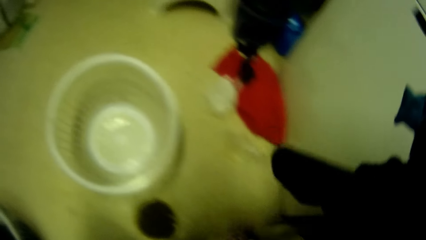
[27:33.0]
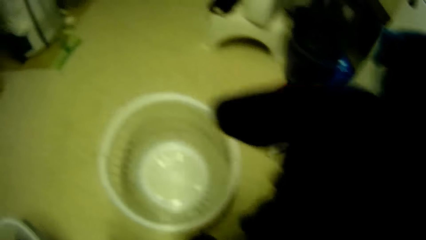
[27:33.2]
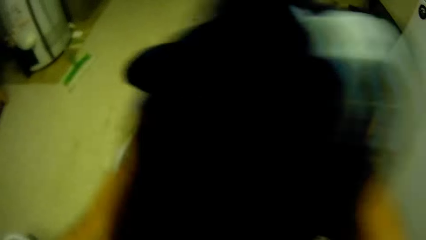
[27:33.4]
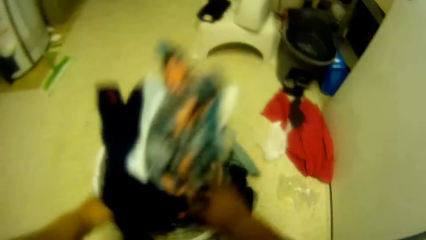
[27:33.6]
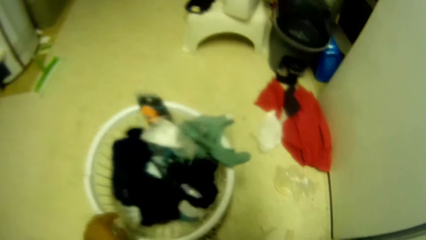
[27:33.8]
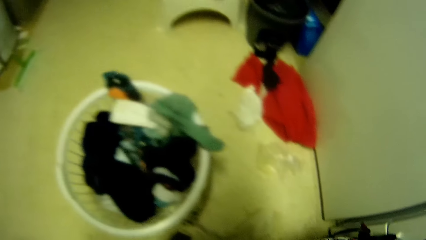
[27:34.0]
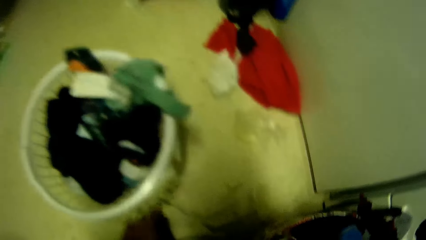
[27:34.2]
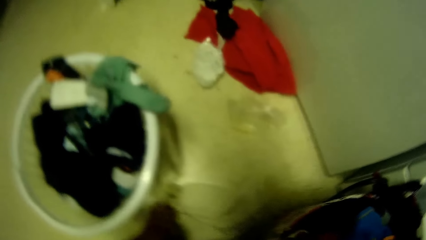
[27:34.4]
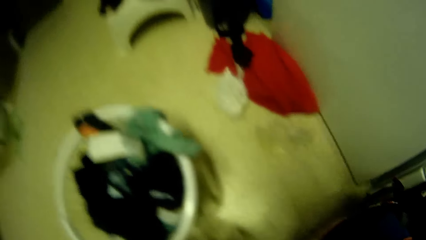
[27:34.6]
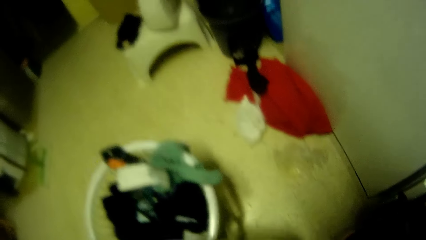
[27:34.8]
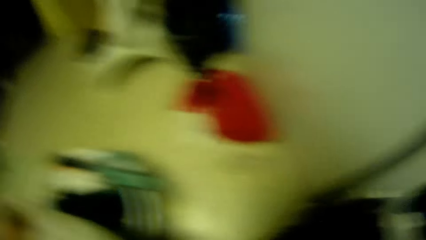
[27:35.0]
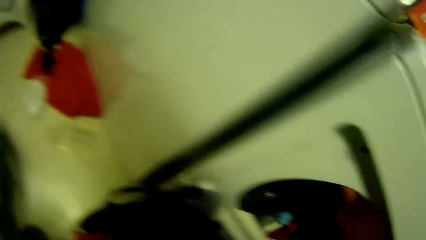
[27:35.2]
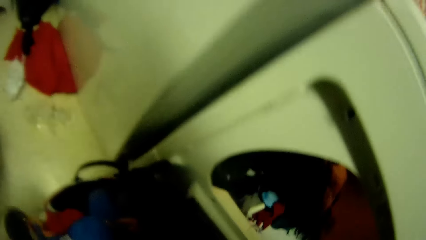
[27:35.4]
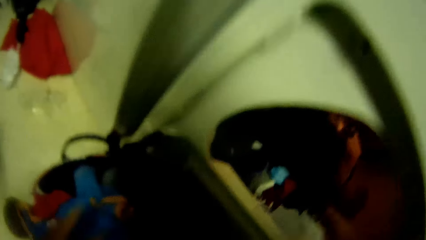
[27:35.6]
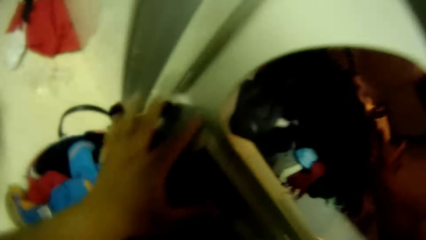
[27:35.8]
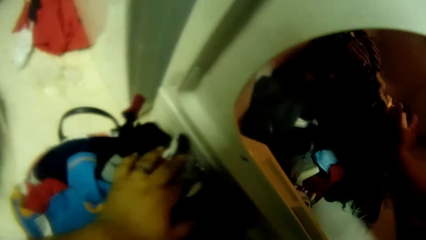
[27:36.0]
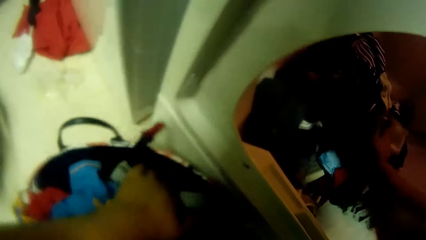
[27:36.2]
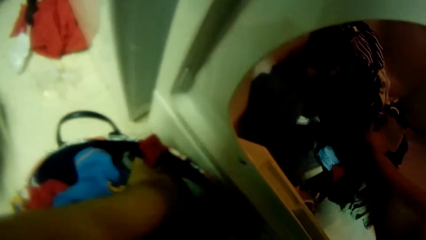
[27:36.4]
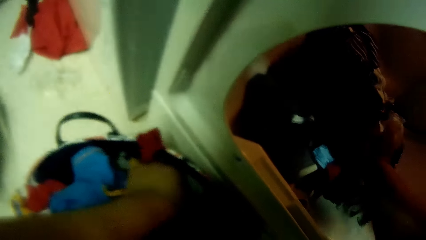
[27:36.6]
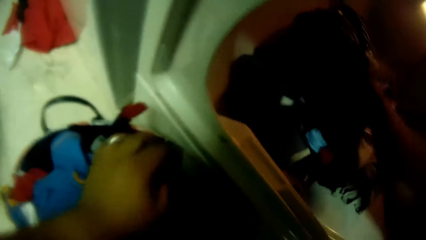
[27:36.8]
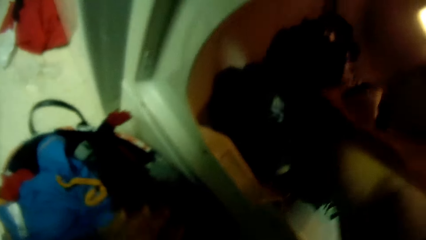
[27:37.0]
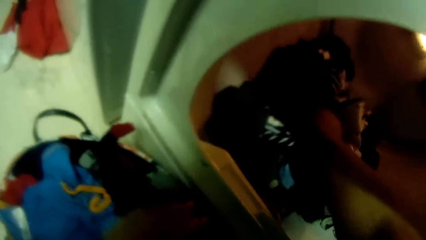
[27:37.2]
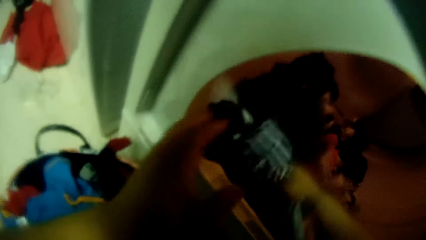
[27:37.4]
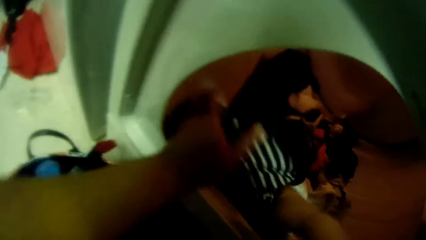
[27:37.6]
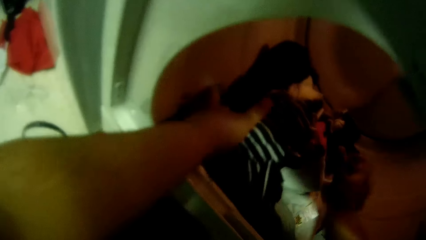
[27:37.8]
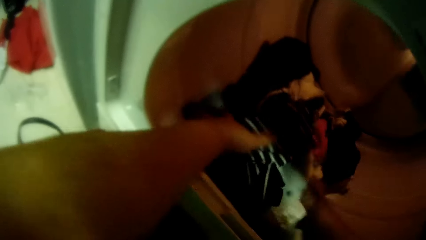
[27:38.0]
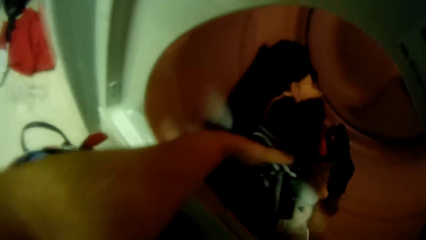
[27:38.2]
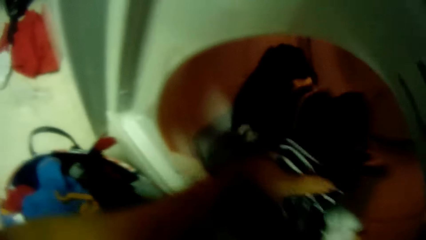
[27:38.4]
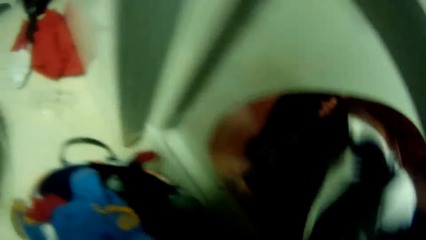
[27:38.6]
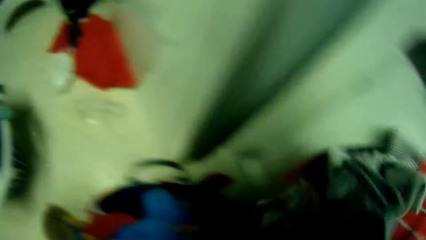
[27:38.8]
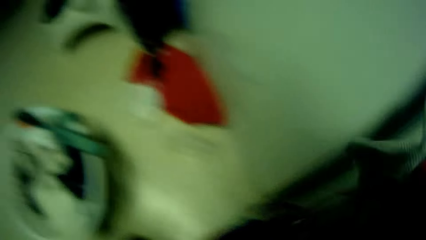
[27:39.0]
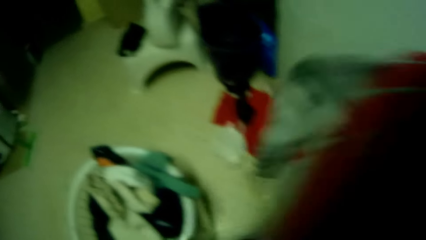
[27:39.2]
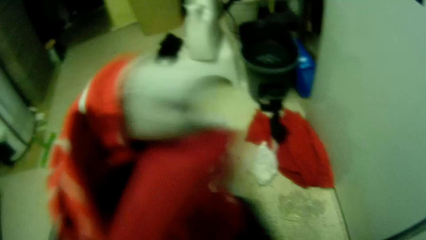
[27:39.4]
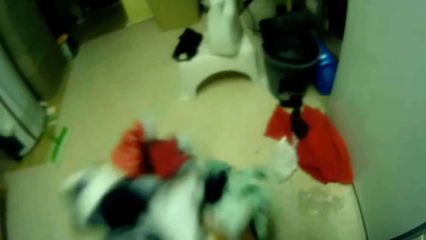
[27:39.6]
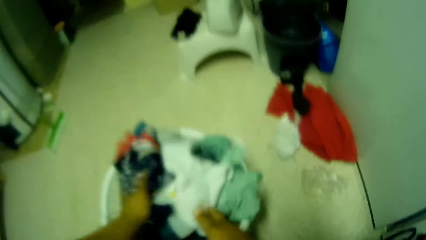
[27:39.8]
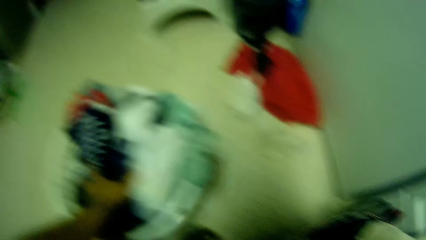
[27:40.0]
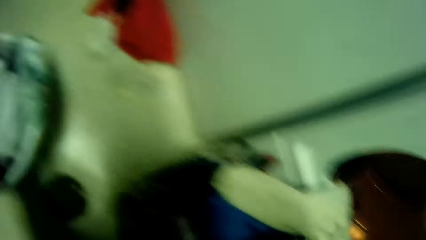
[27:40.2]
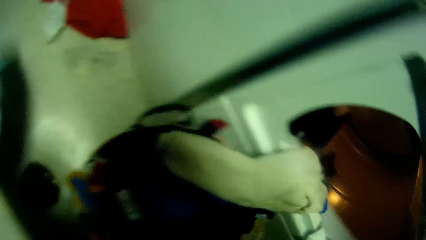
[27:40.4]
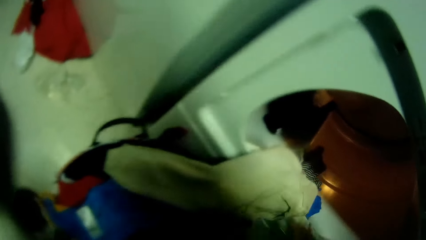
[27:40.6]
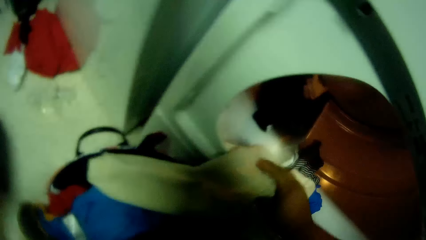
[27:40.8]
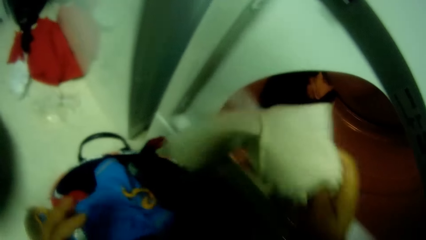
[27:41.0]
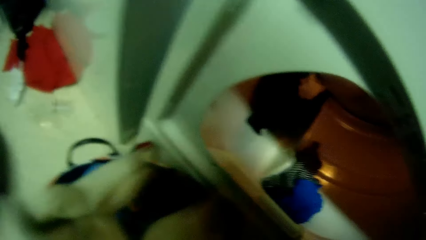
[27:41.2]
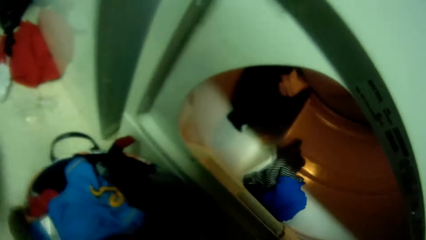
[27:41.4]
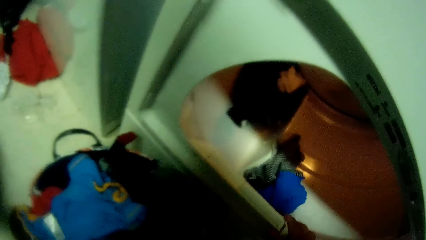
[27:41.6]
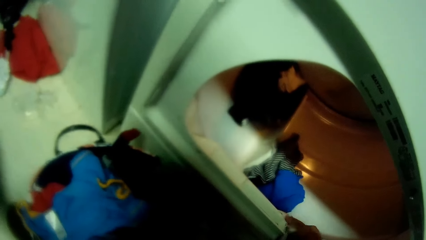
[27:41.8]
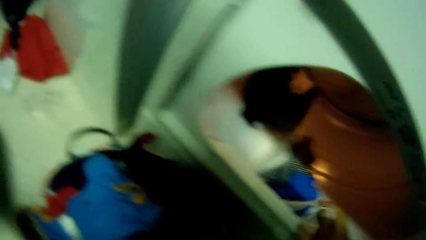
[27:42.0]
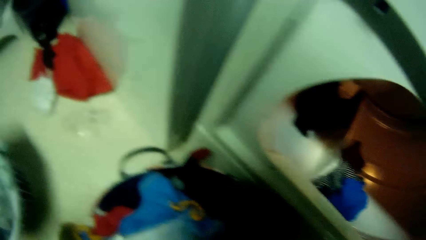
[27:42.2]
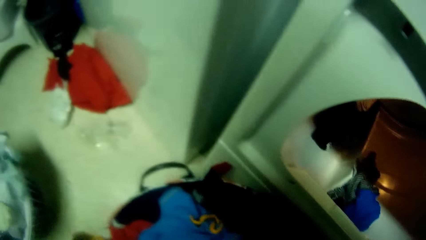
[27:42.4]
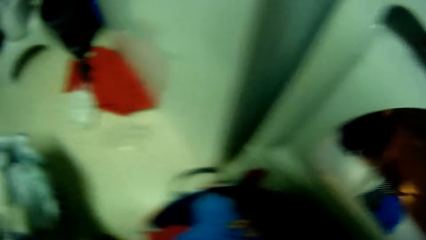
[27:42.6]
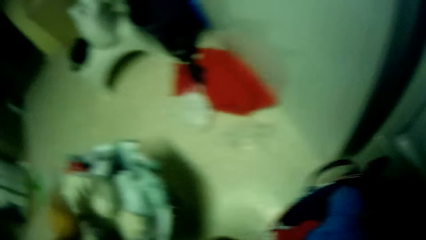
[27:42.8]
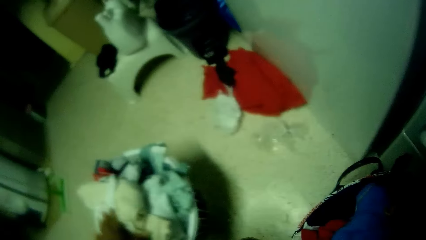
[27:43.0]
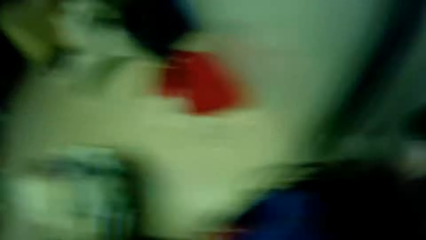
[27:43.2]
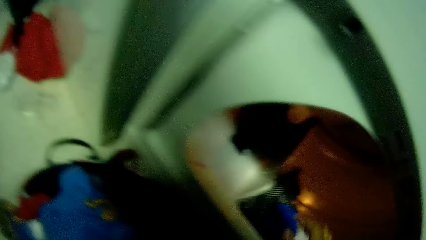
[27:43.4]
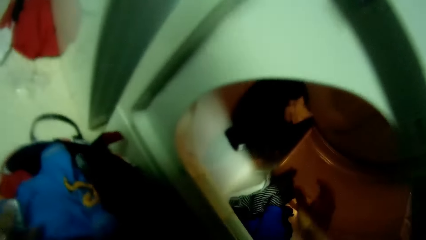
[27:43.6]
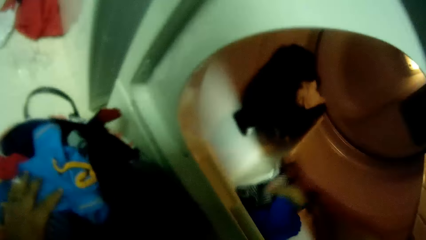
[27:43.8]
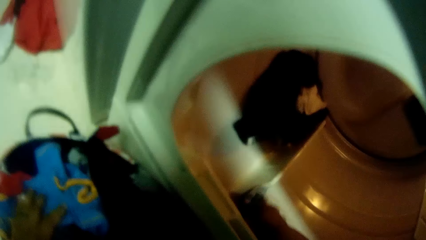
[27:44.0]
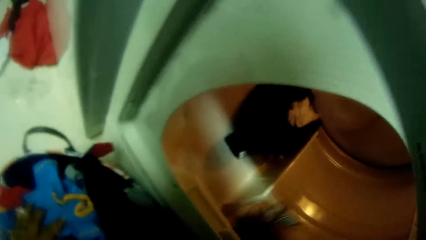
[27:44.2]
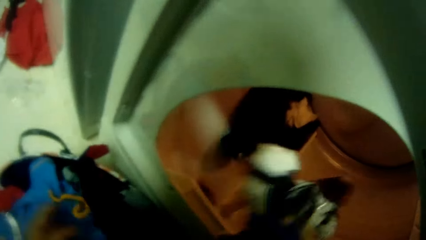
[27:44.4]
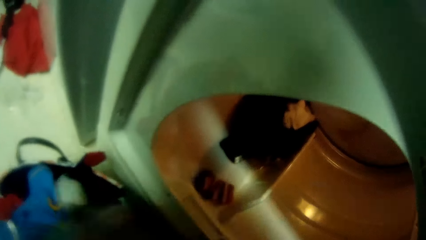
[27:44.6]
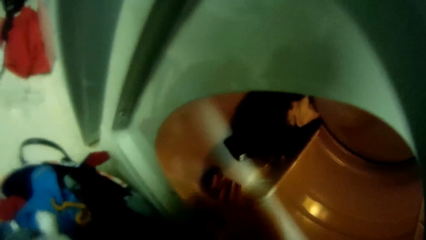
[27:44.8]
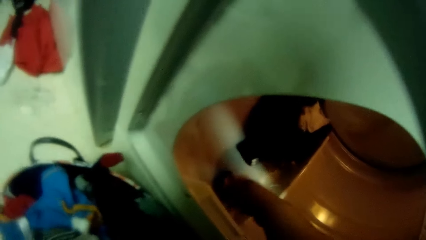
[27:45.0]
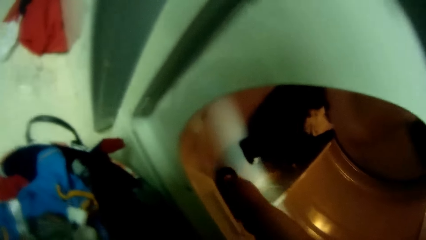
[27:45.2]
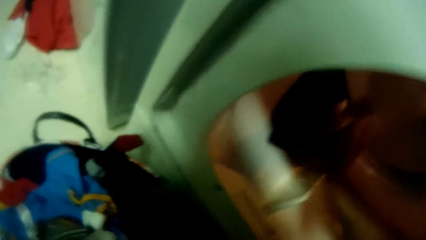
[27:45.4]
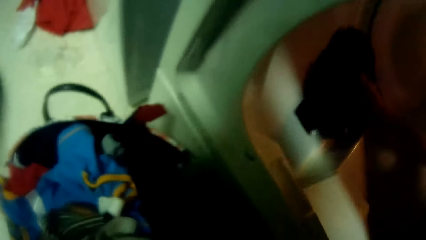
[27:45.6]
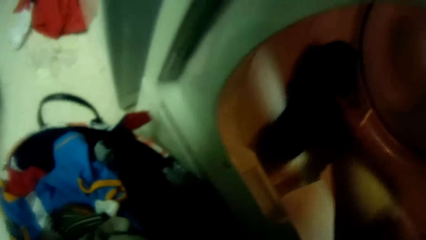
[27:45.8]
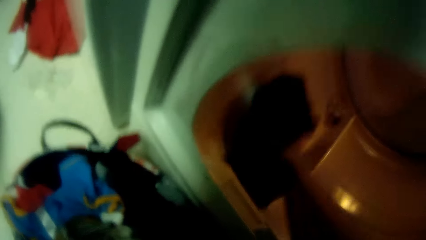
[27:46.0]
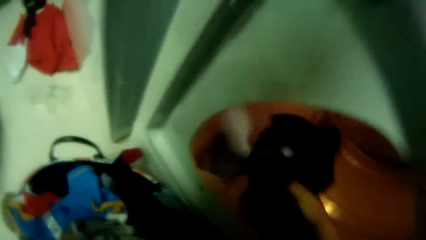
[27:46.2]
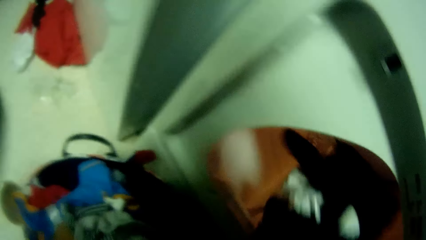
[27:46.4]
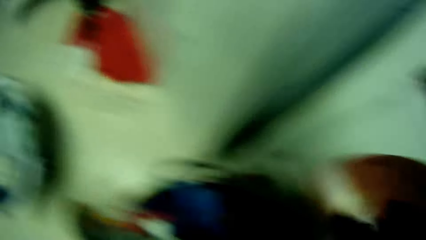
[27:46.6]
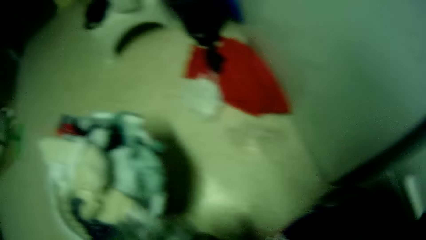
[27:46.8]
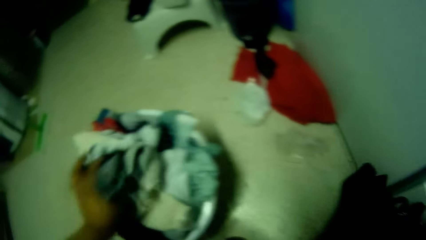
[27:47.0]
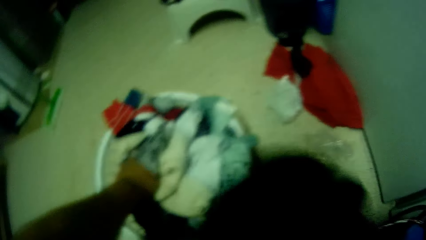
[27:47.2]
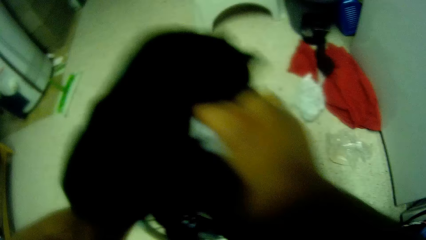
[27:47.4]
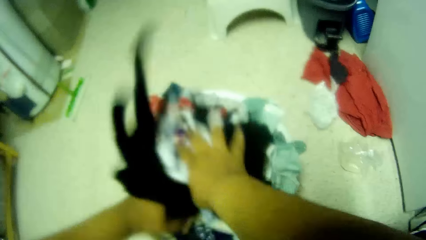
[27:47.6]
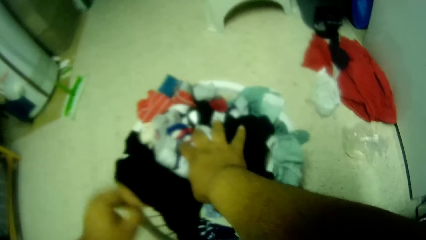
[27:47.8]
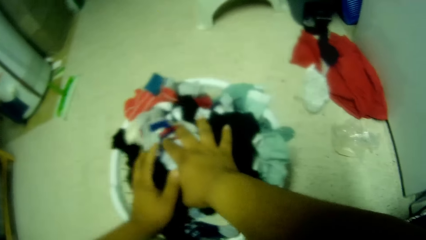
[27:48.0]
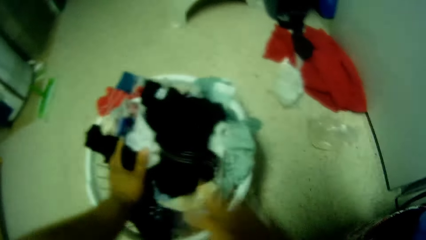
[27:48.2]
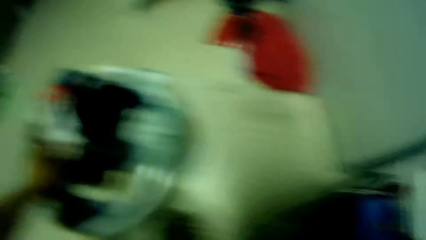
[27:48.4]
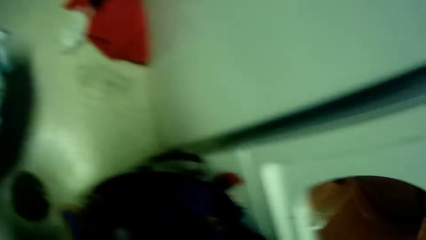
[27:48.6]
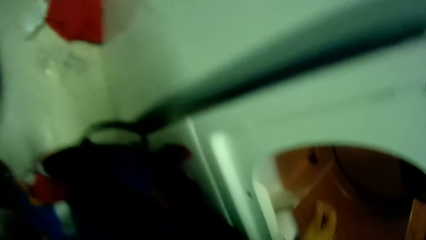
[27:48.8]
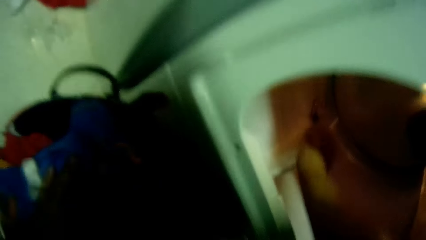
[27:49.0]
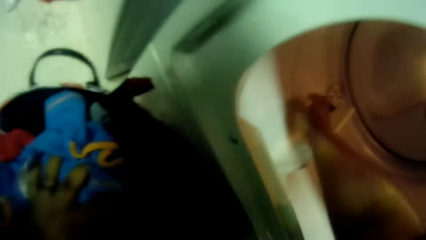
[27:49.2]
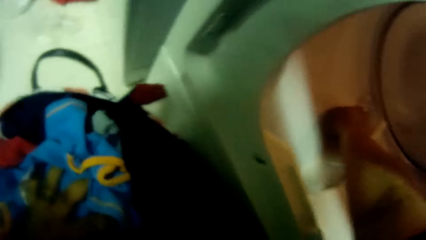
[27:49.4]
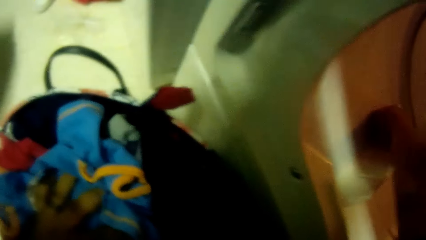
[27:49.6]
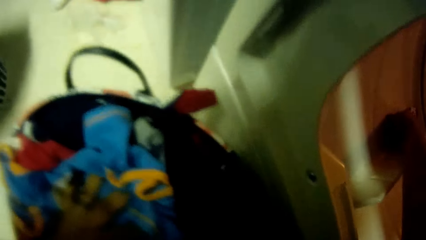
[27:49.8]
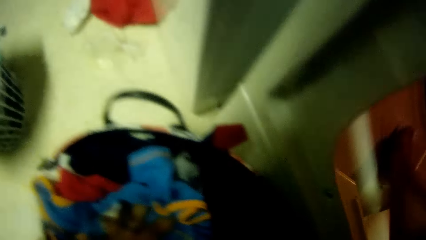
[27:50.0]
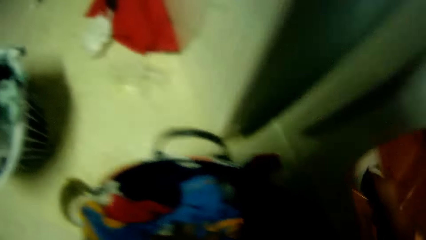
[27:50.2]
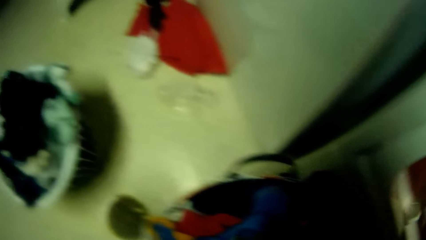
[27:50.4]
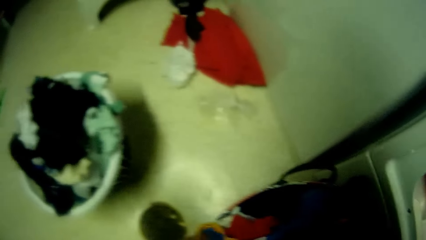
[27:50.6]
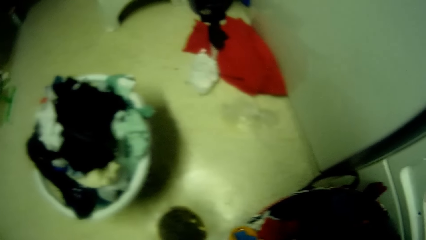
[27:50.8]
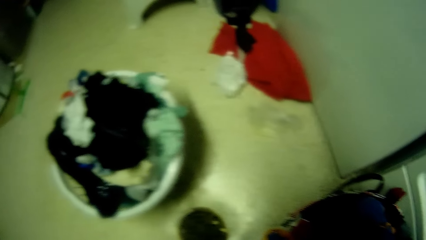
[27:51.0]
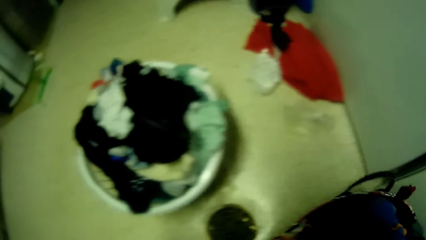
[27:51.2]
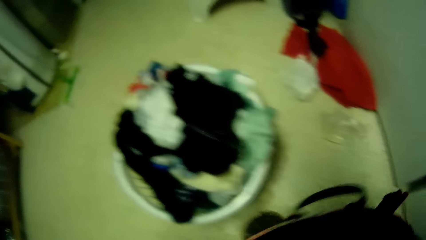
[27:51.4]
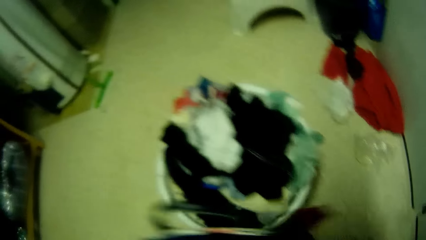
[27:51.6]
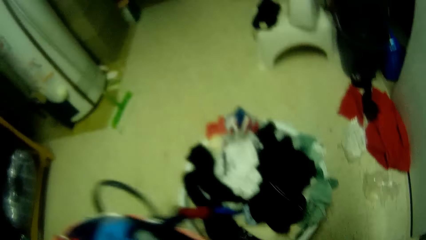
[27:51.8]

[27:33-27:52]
The camera wearer drops the bunch of cloth into a basket with both hands. He picks a bunch of cloth out of the washing machine with both hands. He drops the bunch of cloth into the basket with both hands. He picks a cloth from the bucket with his right hand. He passes the cloth in his left hand from his right hand. He picks a cloth from the washing machine with his right hand. He drops the cloth in the bucket with his left hand. He picks a bunch of cloth out of the washing machine with both hands. He passes the cloth in his right hand to his right hand. He picks a bunch of cloth out of the washing machine with both hands. He drops the cloth in the bucket with his left hand. He drops the cloth in the bucket with his right hand. He picks a bunch of cloth out of the washing machine with both hands.
